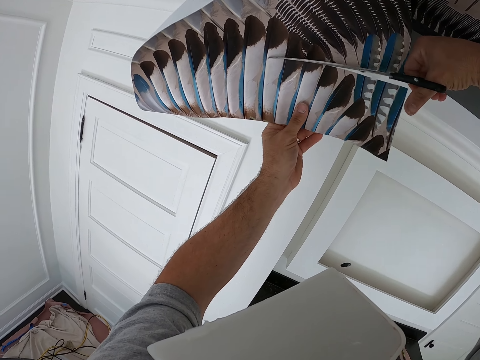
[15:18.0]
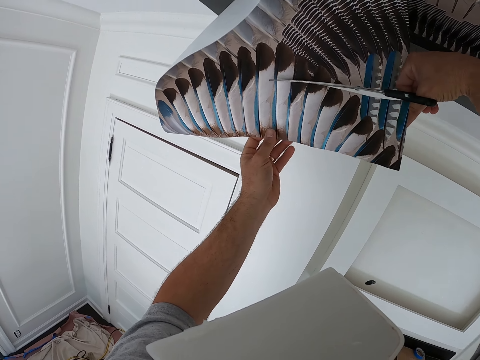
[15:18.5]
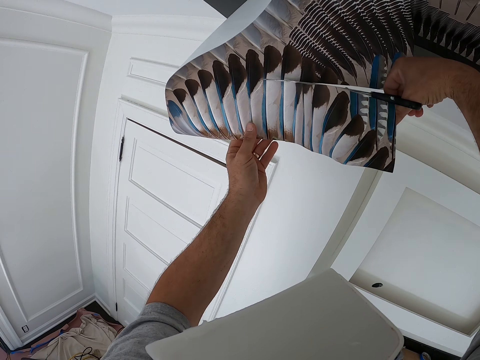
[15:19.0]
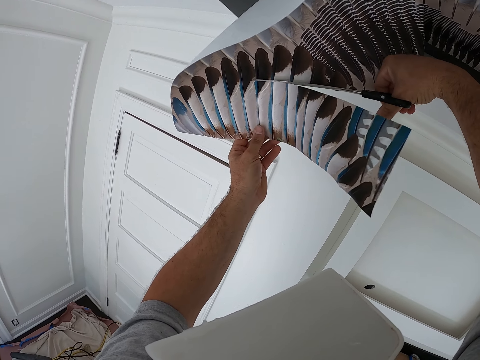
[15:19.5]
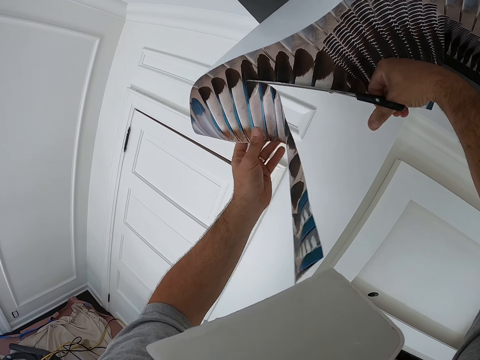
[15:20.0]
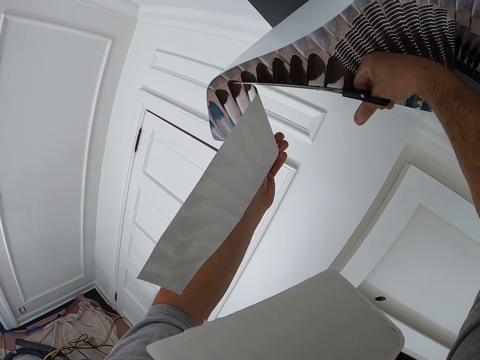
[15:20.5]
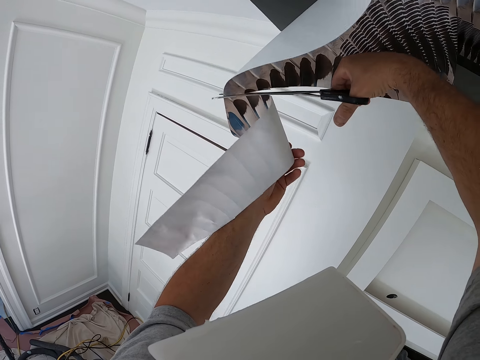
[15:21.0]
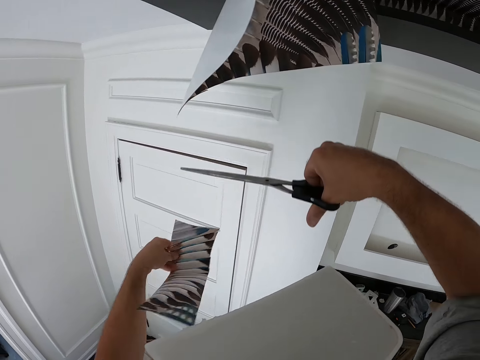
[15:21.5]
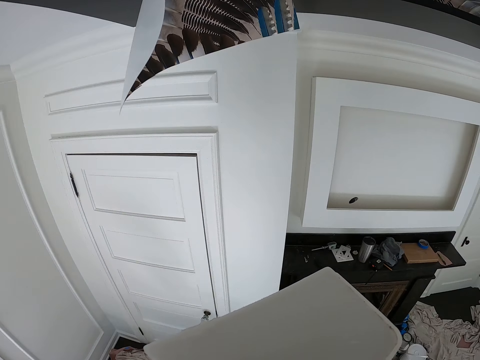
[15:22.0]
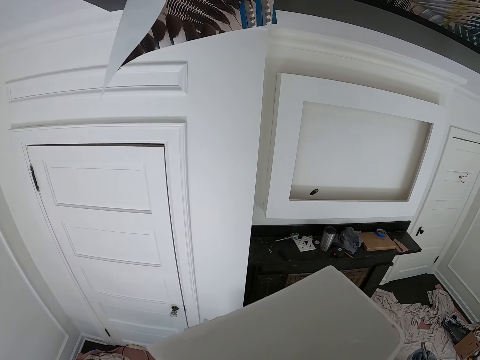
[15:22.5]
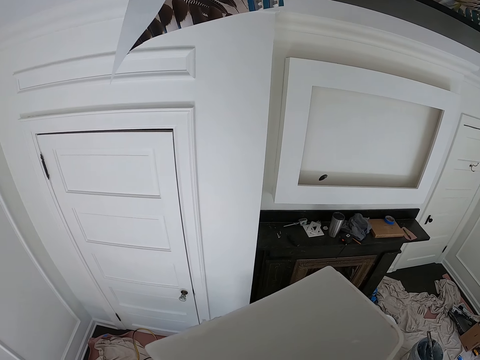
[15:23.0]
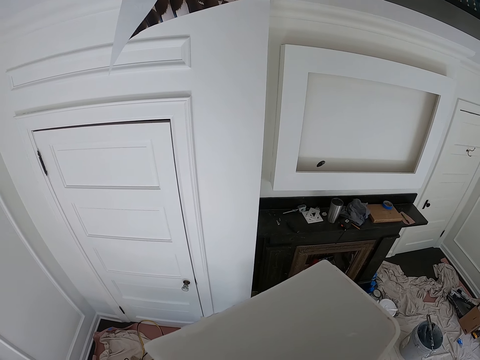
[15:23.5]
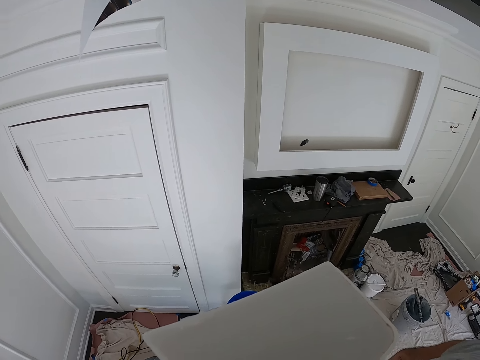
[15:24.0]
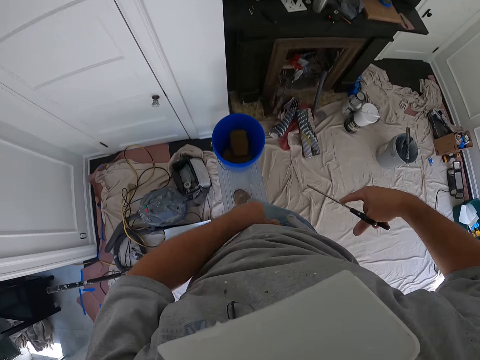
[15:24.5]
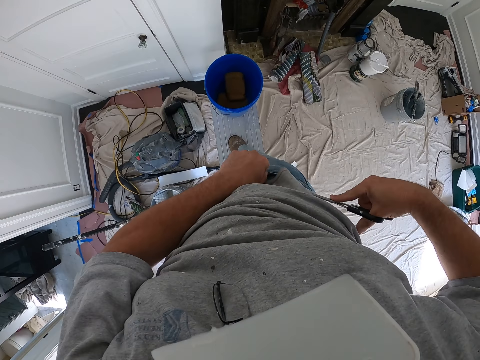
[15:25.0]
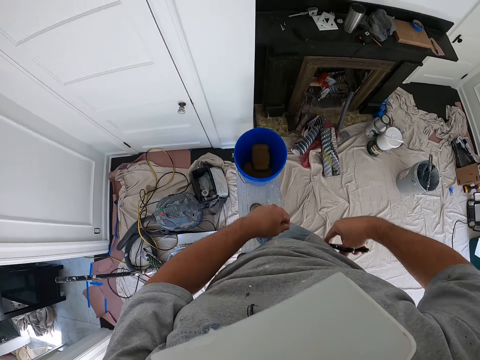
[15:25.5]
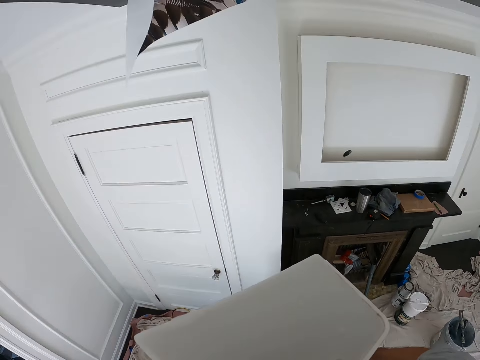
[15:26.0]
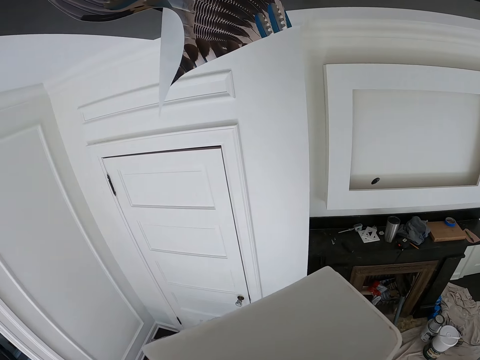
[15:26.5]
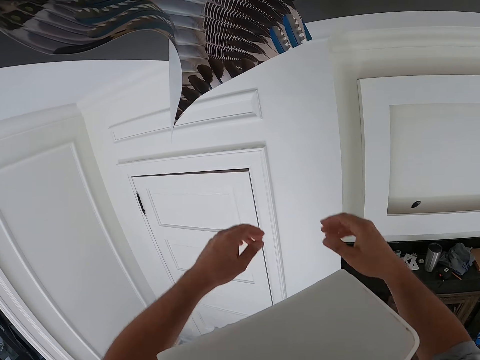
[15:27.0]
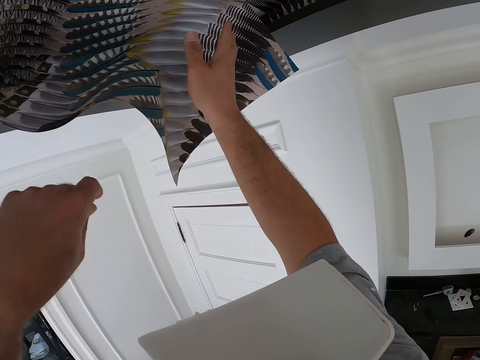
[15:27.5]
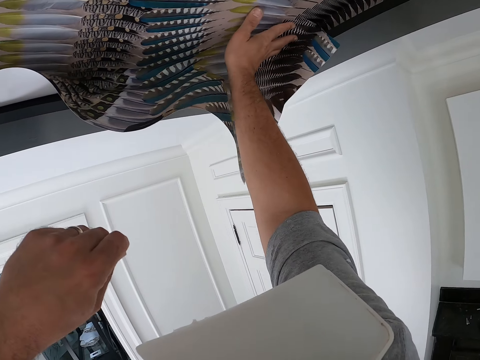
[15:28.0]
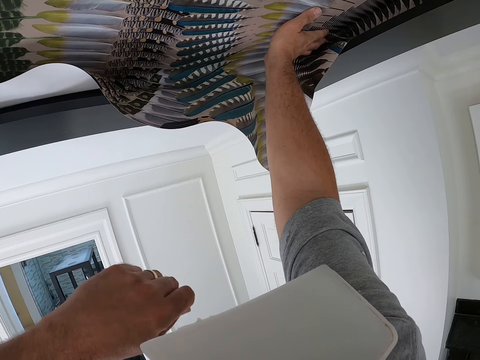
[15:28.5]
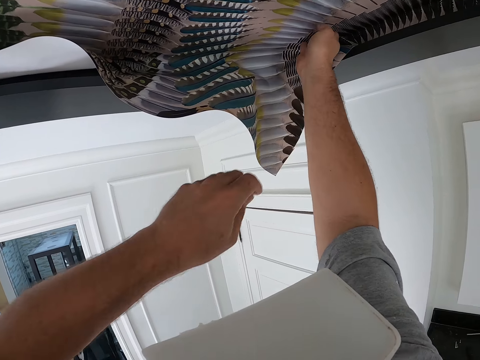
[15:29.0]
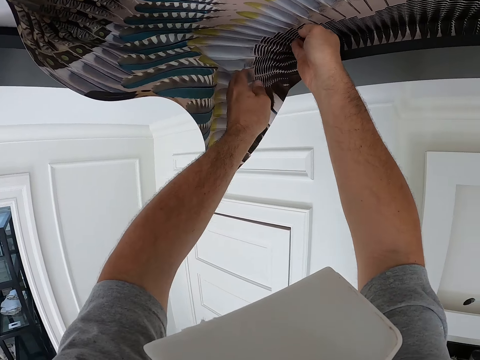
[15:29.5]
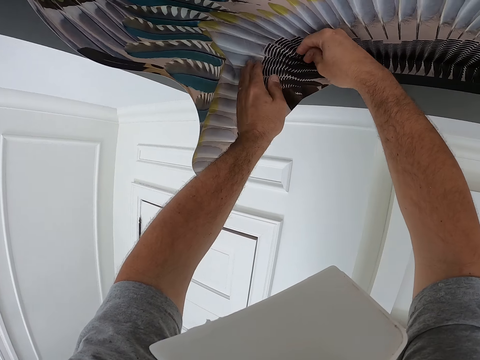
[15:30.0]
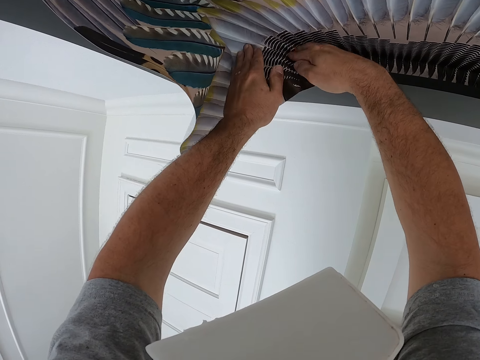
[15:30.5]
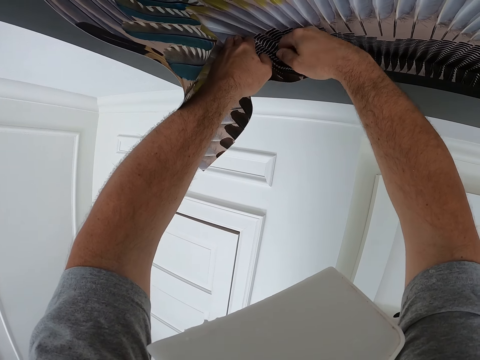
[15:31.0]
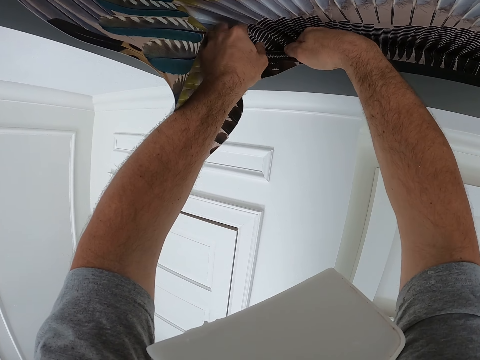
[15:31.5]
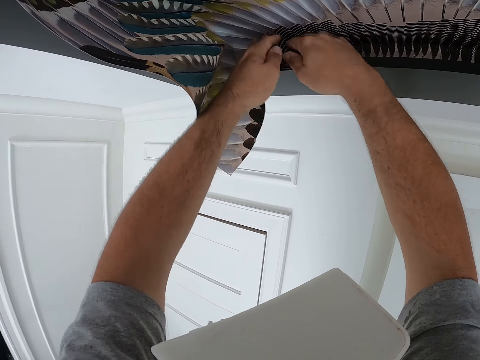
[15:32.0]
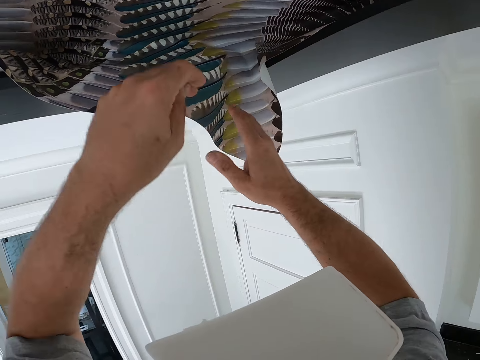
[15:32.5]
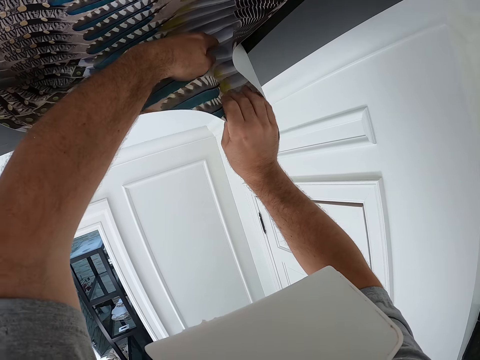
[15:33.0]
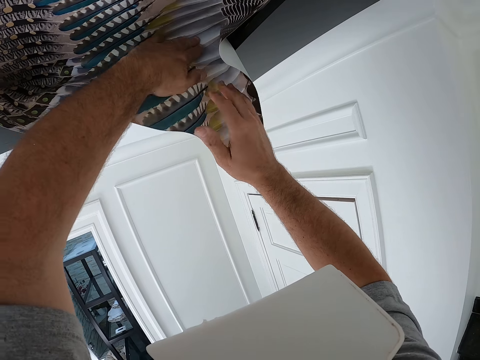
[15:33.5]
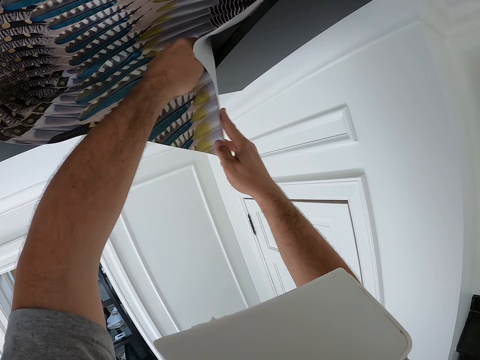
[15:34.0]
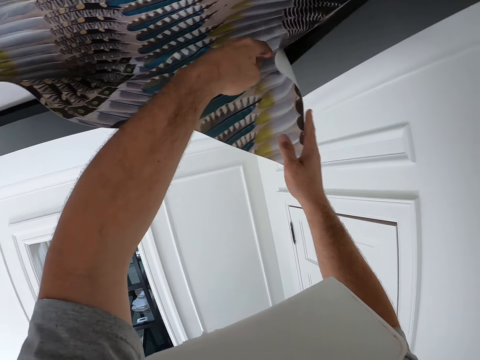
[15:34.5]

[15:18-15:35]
The camera wearer throws away the piece of ceiling wallpaper in his left hand. He puts the scissors in his right hand into his pocket. He tucks the edge of the ceiling wallpaper into the ceiling with his right hand. He aligns the wallpaper with both hands. He tucks the edge of the ceiling wallpaper into the ceiling with both hands. He adjusts the edge of the ceiling wallpaper with both hands.

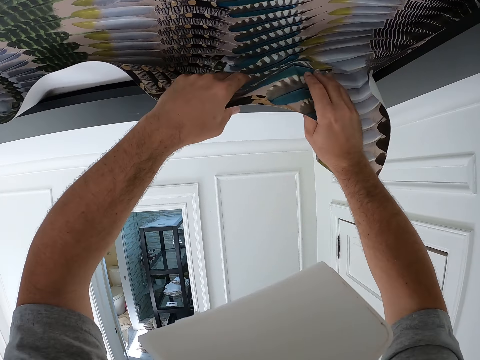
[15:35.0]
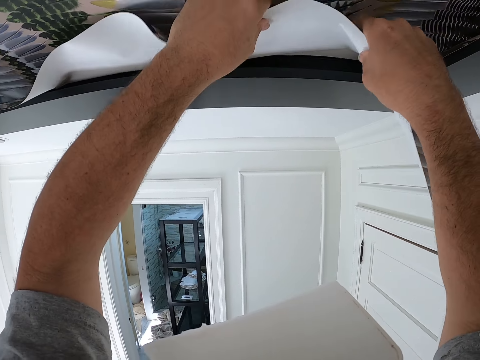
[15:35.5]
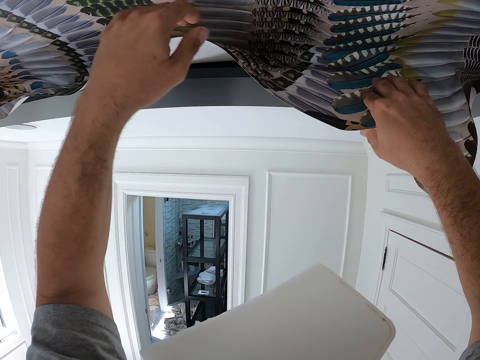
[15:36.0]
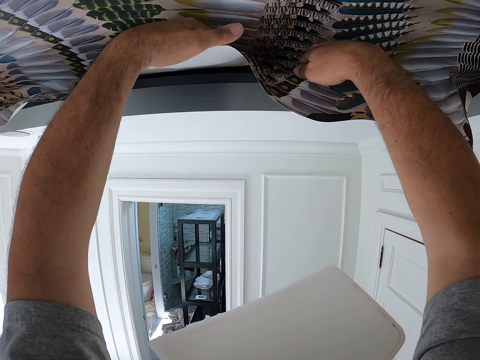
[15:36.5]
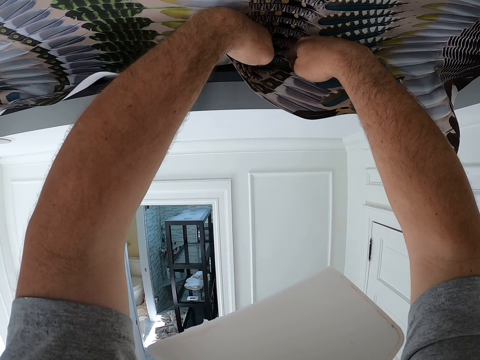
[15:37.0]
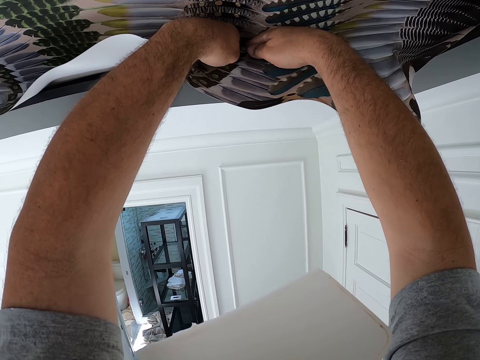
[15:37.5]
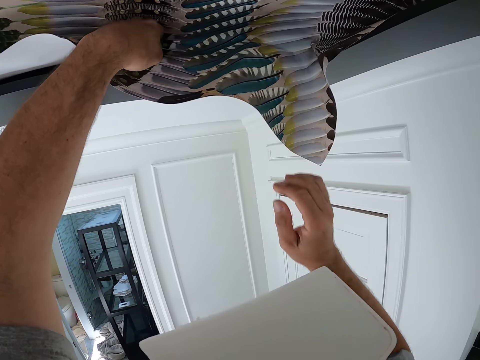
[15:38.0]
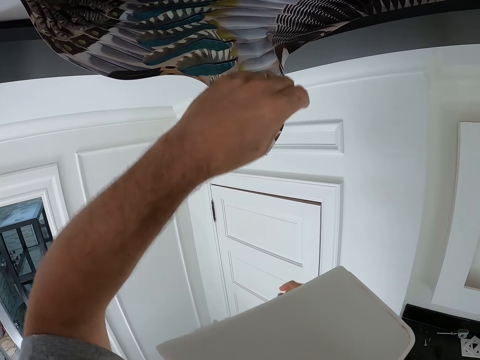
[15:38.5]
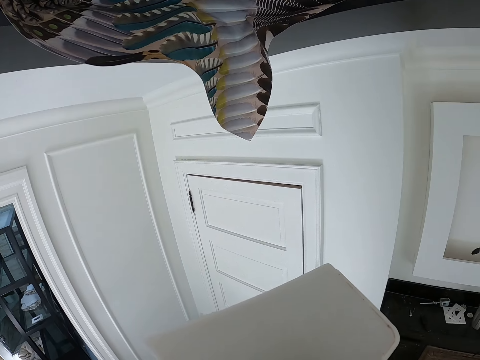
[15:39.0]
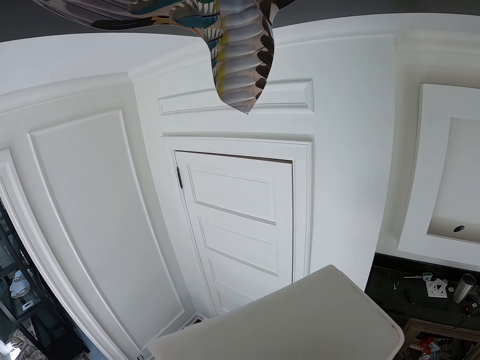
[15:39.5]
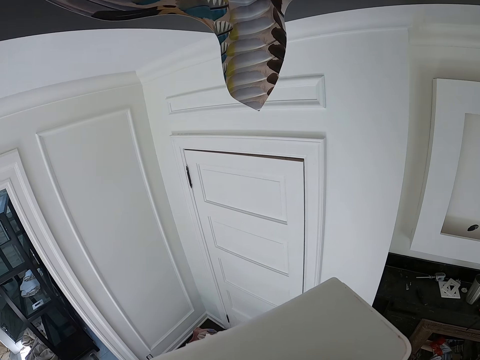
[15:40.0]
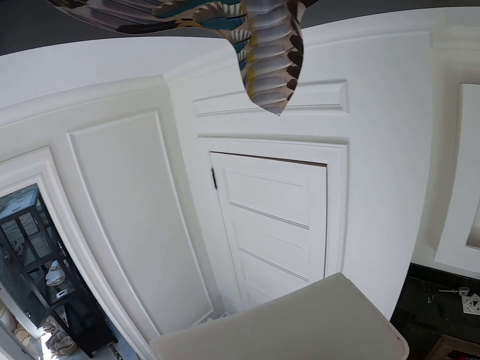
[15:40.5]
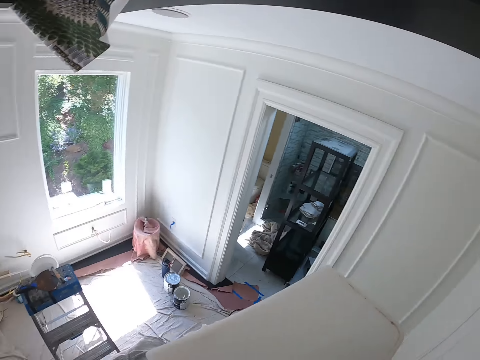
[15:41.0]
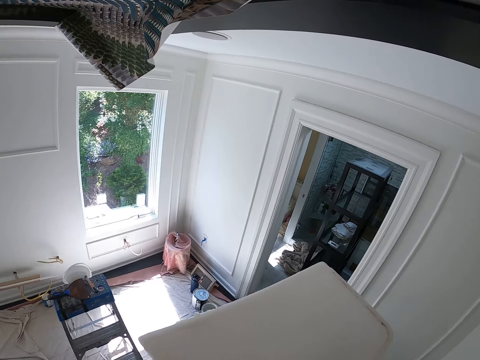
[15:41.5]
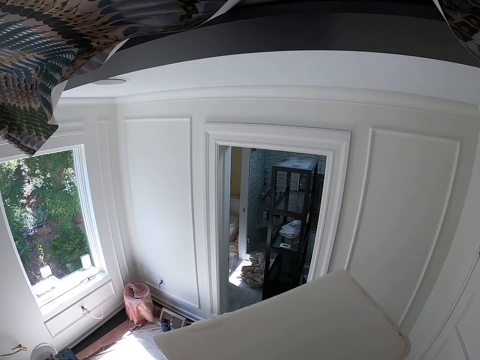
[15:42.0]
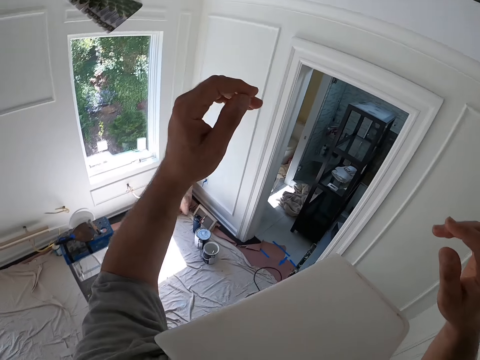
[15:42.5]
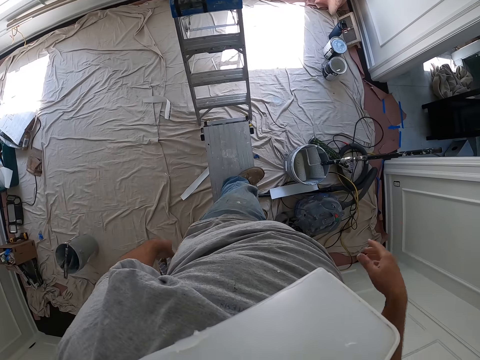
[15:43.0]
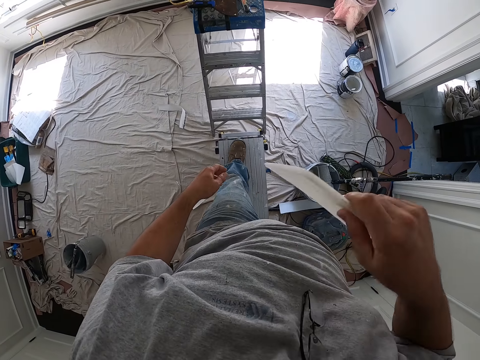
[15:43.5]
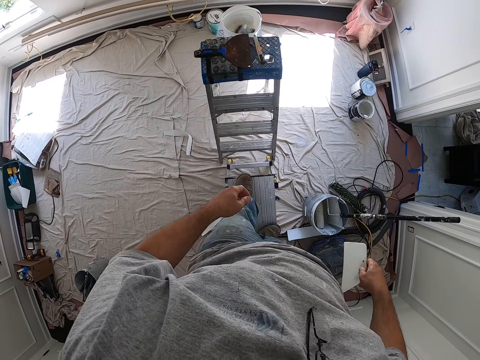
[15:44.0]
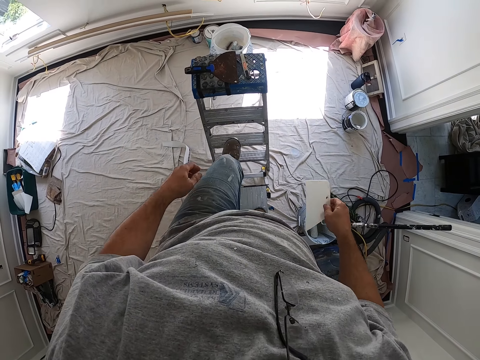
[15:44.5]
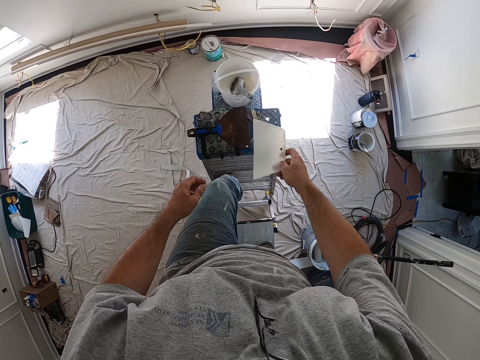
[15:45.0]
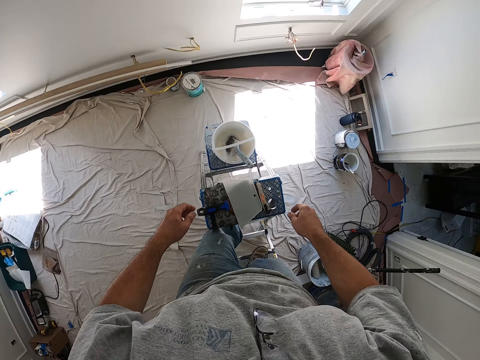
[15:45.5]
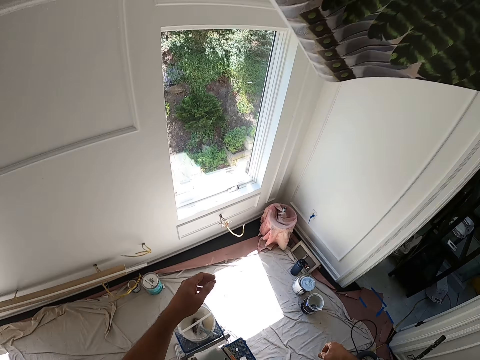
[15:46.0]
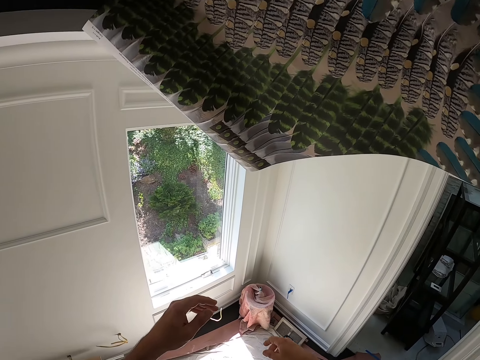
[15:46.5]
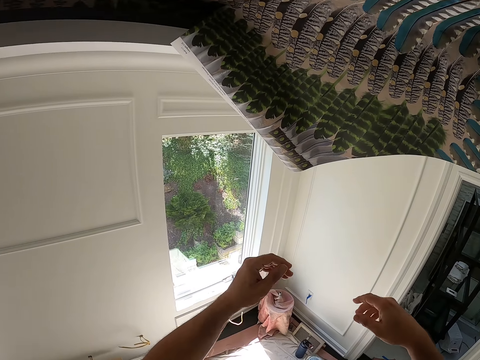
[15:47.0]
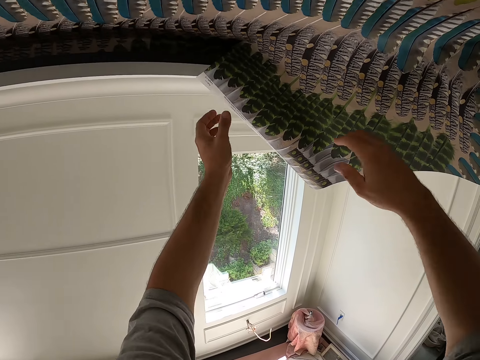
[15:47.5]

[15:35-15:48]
The camera wearer tucks the ceiling wallpaper into the ceiling with both hands. He puts his hands down. He turns around. He raises his hands up. He puts his hands down. He removes the wallpaper smoother from his mouth with his right hand. He stands on the ladder. He drops the wallpaper smoother in his right hand on the ladder. He tucks the ceiling wallpaper into the ceiling with both hands.
